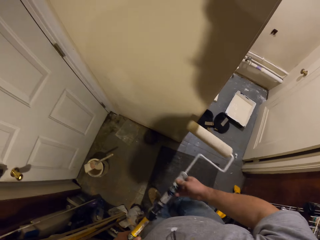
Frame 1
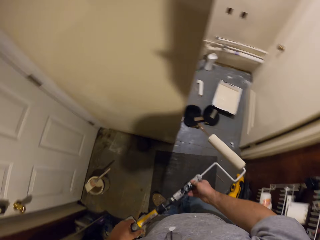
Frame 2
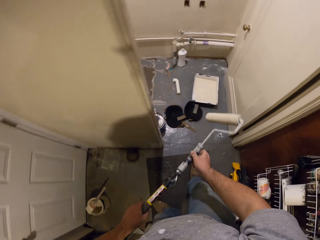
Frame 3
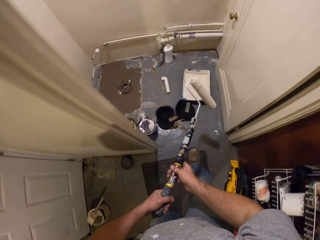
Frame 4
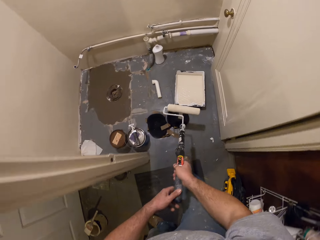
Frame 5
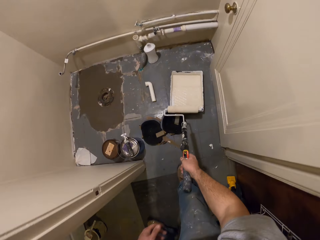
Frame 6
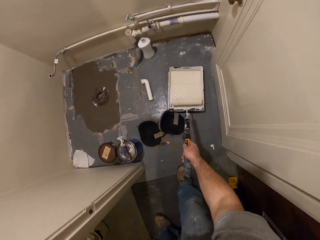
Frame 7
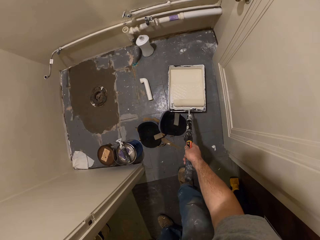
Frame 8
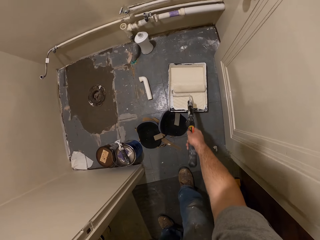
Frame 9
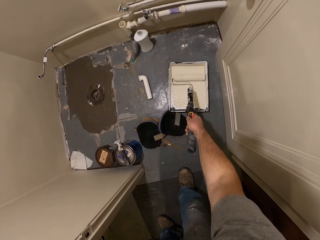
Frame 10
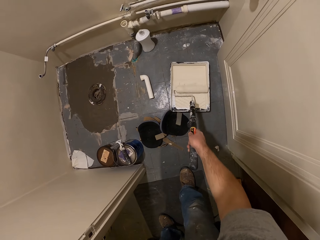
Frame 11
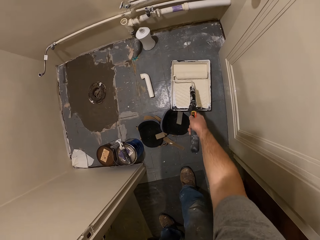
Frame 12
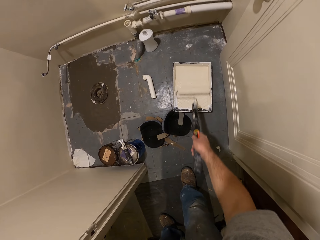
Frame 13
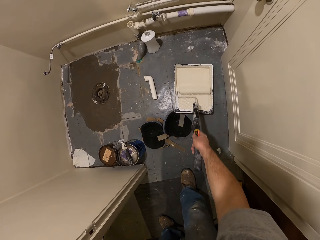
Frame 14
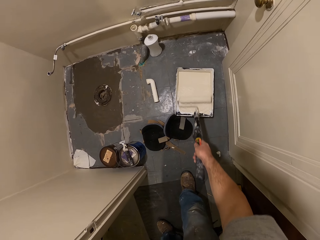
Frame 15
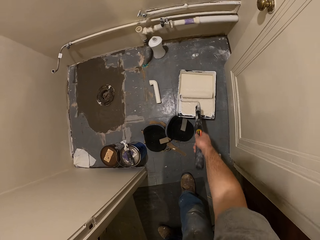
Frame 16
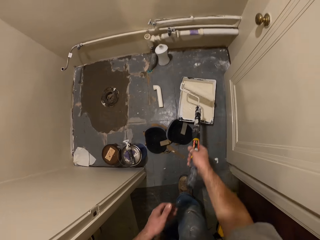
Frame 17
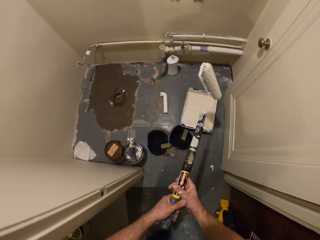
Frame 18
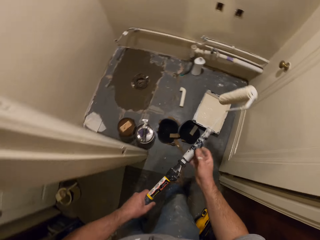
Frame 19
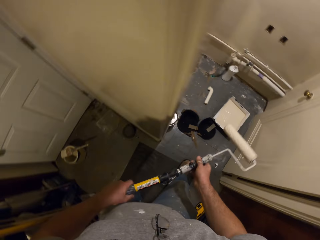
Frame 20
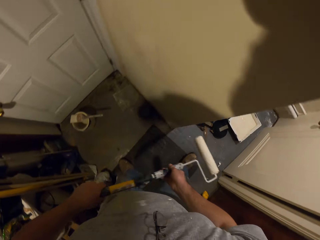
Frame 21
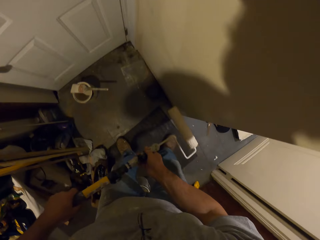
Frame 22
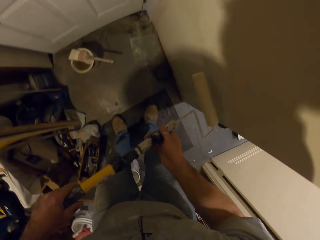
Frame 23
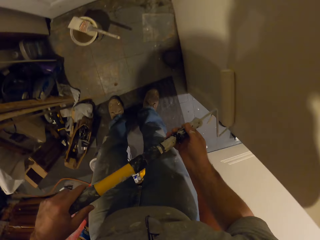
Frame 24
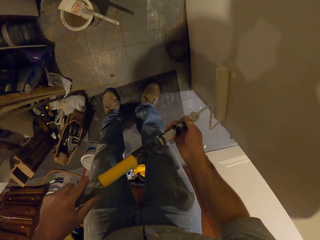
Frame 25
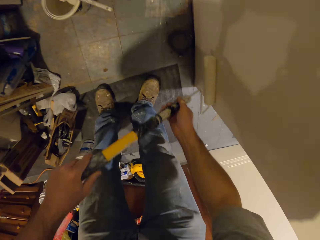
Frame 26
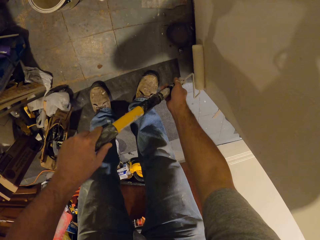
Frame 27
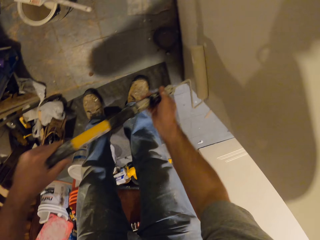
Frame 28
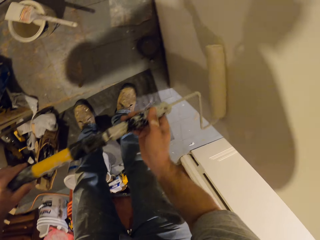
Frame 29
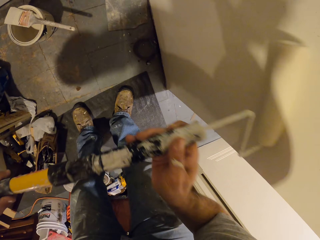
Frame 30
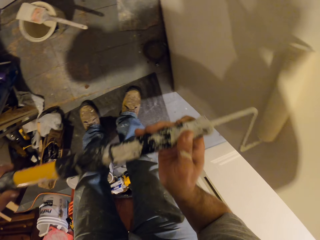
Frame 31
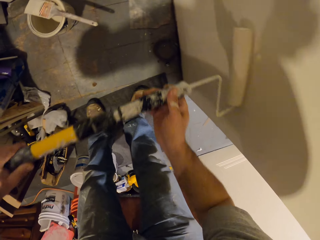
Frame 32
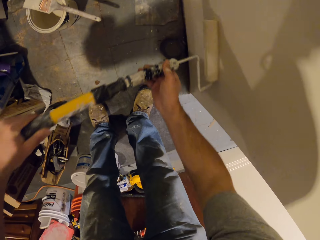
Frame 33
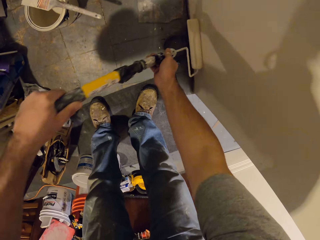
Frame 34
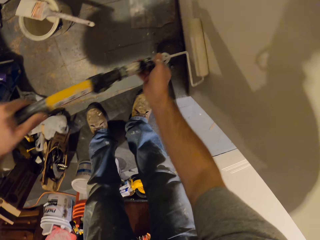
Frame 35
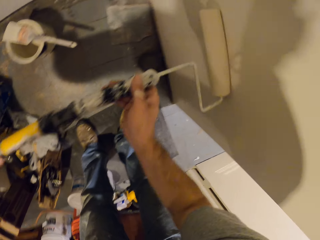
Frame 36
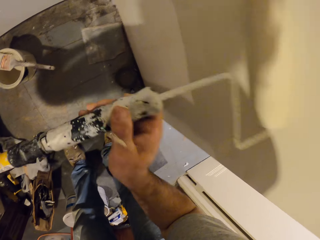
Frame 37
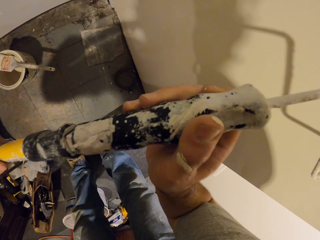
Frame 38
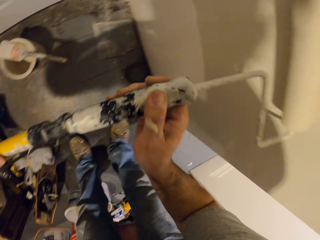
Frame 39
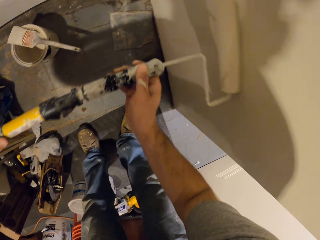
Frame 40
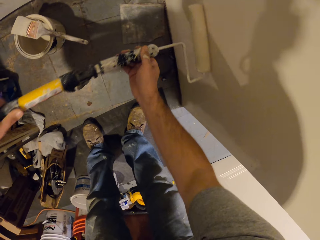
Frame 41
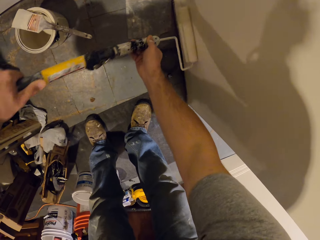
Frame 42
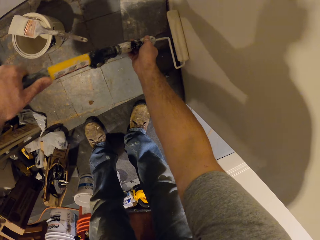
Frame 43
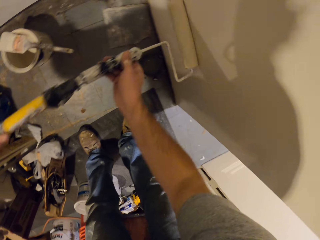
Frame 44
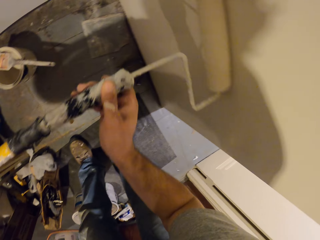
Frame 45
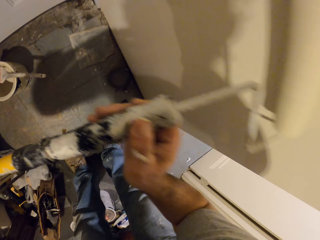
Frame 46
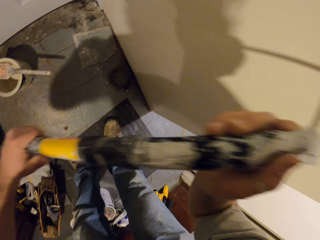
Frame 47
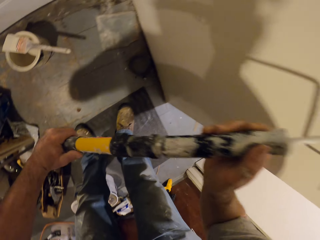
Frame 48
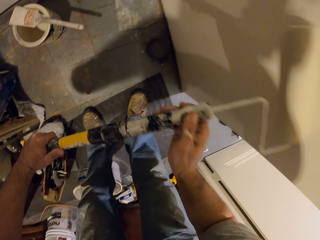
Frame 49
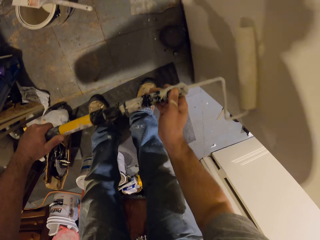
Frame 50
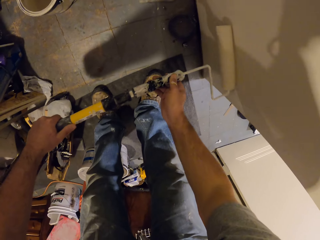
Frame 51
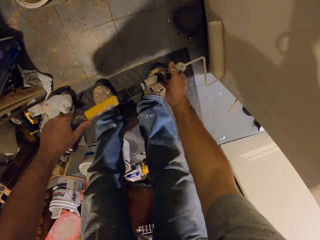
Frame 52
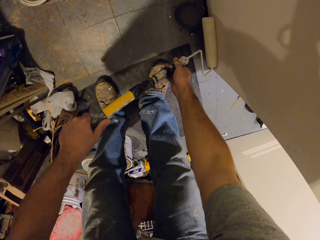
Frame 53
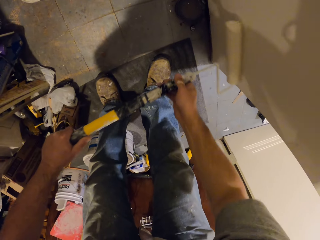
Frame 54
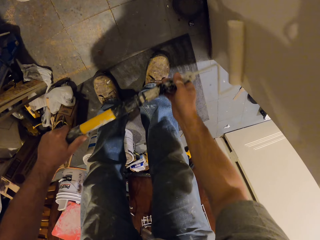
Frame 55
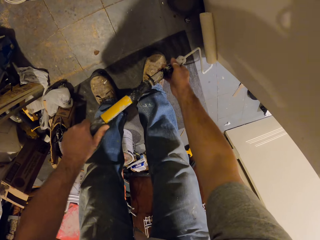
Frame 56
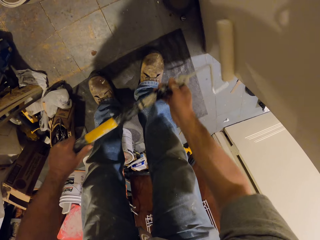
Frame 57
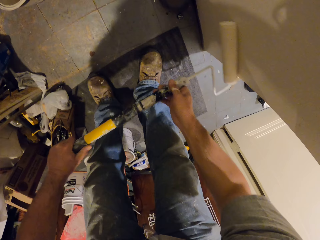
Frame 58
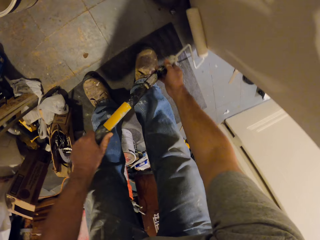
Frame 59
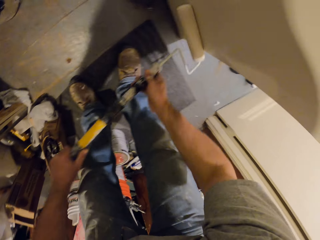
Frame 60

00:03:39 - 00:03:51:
The camera wearer dips the paint roller into the paint can. They roll the roller brush on the paint tray. They lift the roller brush off the paint tray and hold the roller brush with both hands. They paint the wall with the paint roller.

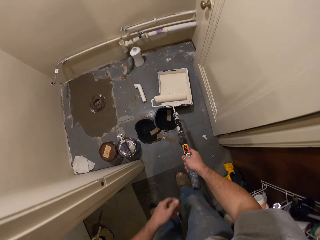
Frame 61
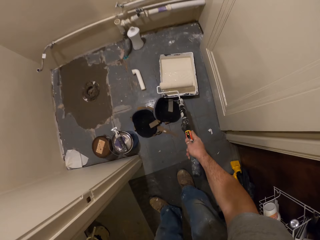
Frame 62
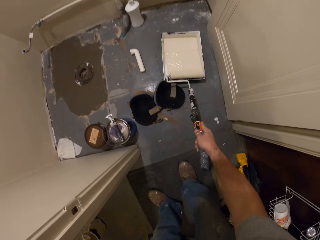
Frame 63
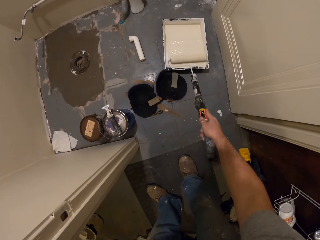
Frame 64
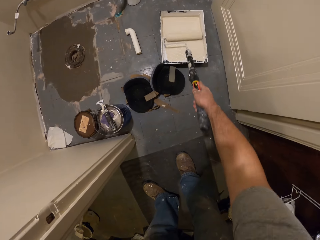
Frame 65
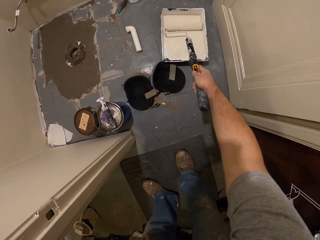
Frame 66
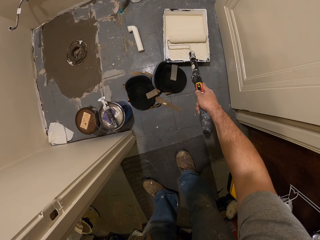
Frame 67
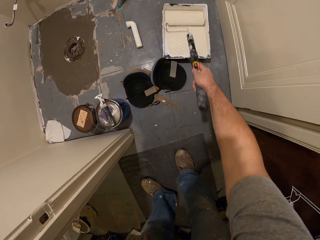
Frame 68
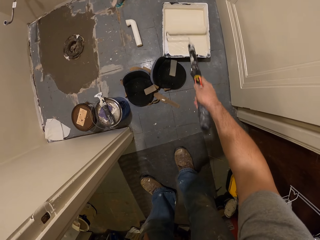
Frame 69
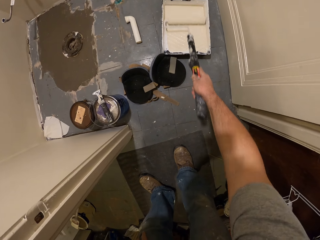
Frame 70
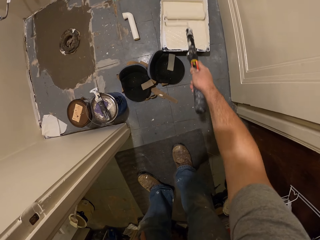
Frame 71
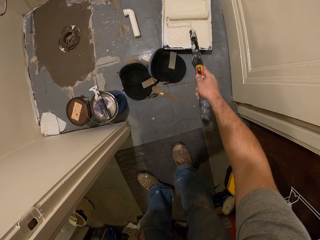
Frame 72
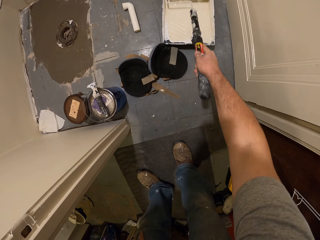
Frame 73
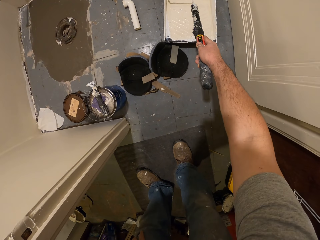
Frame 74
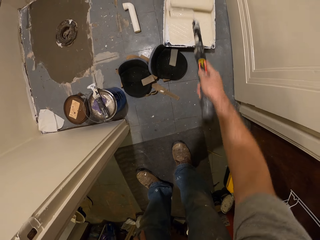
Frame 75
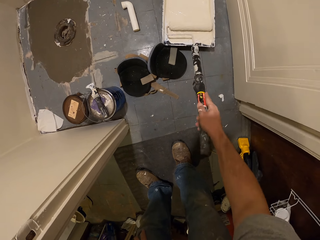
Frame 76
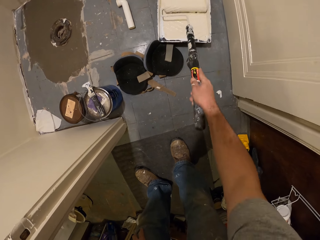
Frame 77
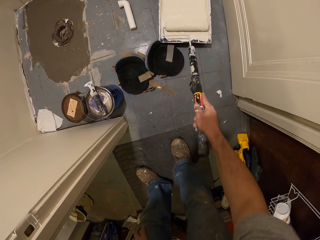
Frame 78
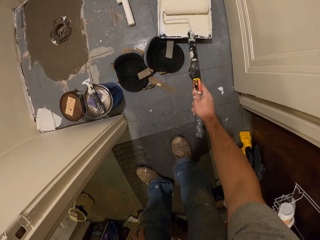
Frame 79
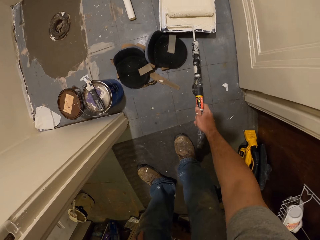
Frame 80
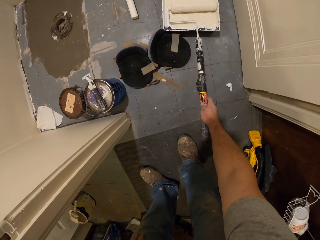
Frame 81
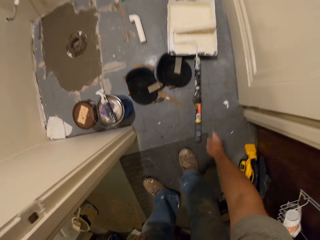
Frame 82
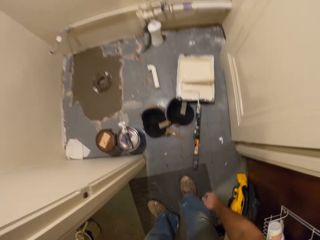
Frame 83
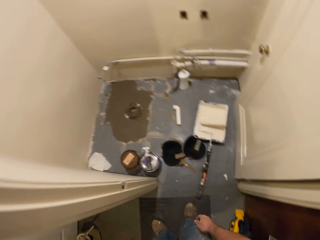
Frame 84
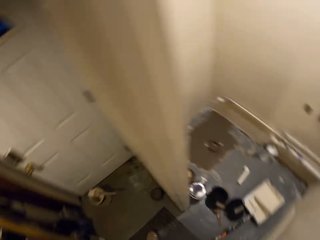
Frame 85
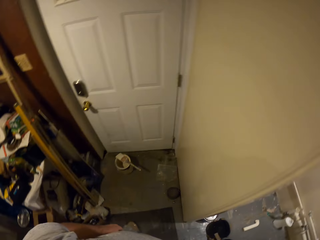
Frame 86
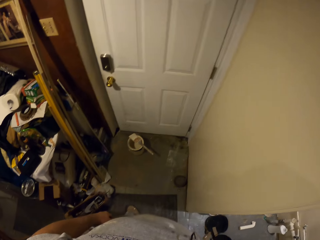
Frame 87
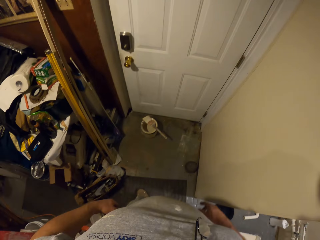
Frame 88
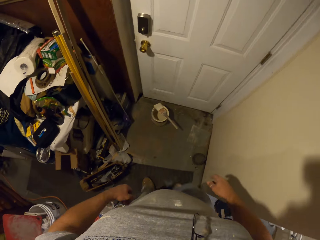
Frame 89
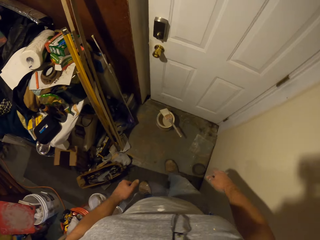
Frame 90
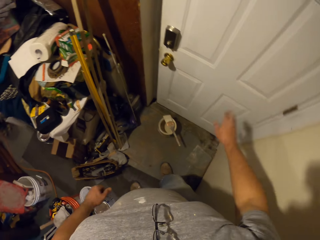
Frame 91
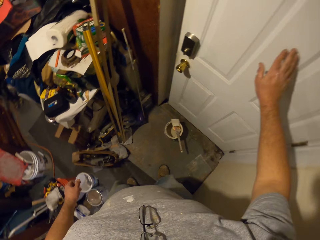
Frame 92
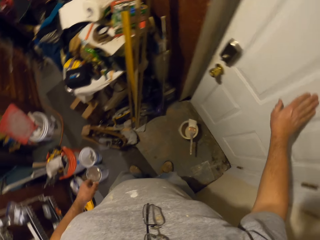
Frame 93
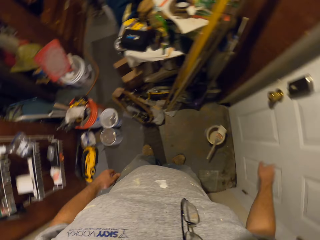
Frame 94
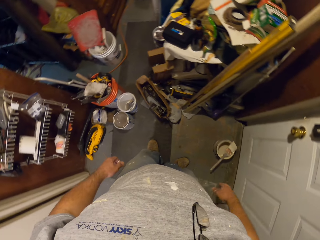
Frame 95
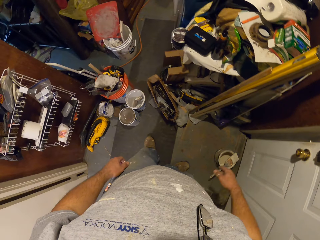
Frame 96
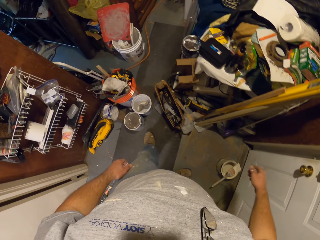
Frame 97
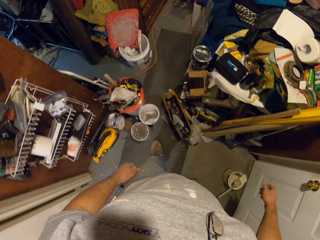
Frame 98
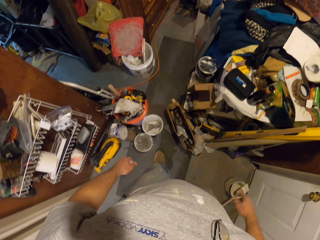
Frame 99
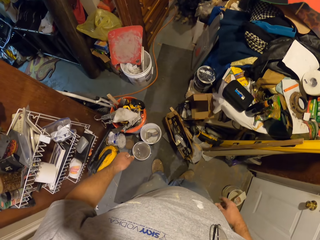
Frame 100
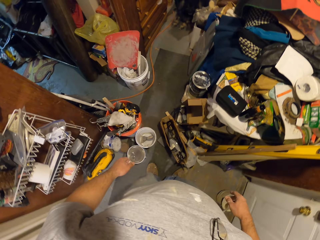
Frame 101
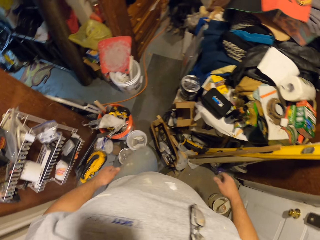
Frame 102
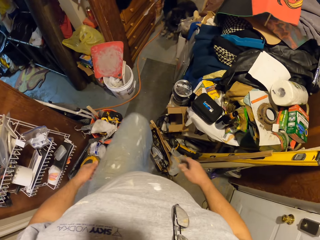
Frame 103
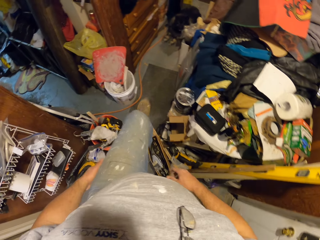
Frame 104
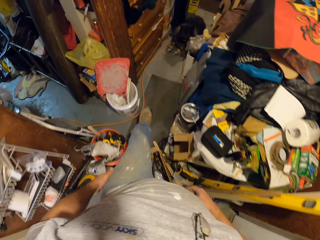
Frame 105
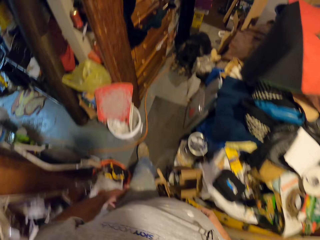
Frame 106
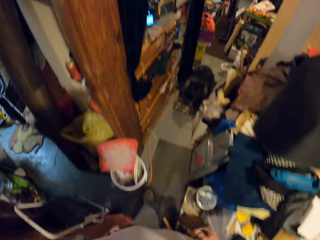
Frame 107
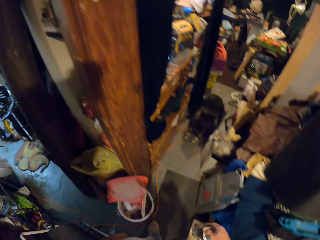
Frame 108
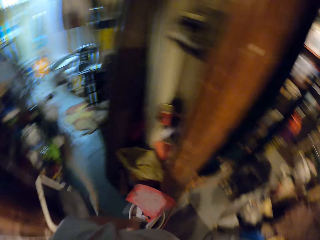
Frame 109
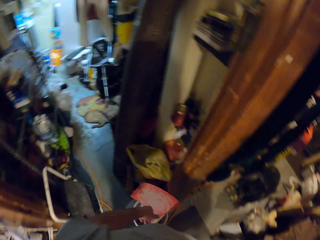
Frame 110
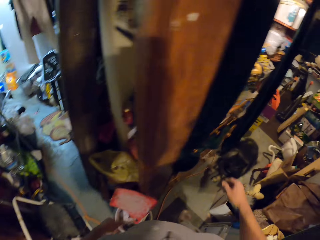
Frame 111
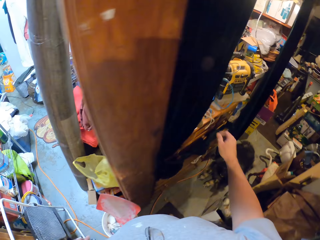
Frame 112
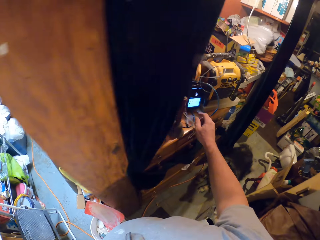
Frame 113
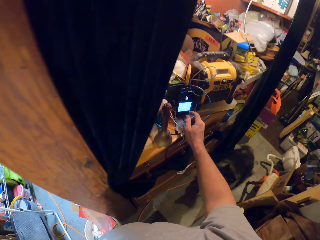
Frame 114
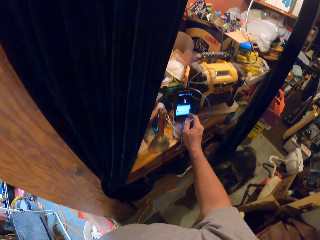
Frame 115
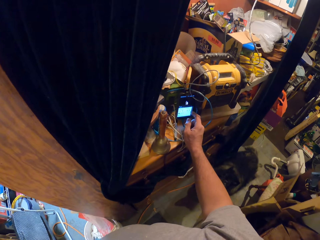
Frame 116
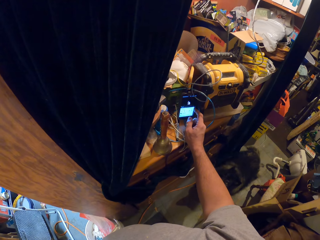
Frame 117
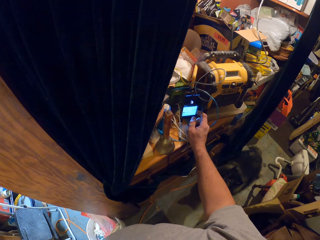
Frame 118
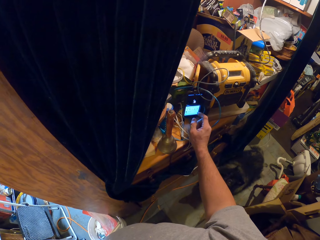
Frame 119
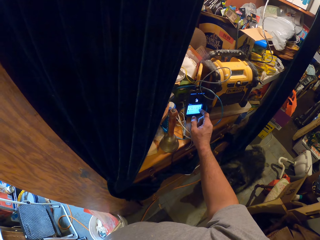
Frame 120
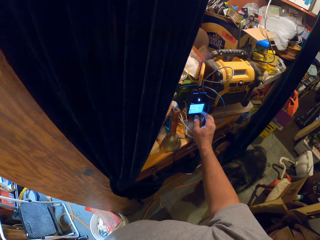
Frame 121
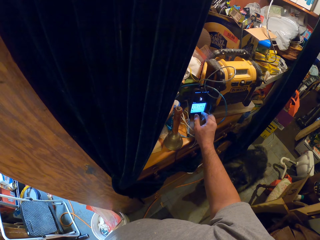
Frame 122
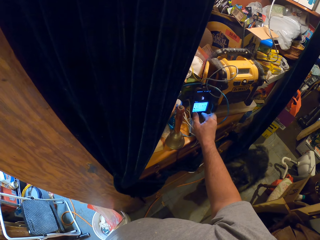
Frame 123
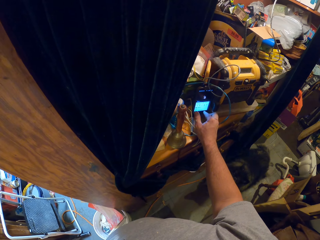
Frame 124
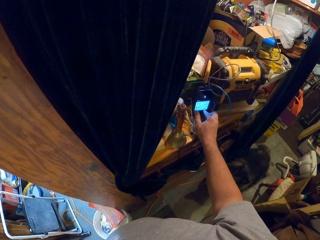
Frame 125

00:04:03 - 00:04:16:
The camera wearer rolls the paint roller into the paint can. He leaves the paint roller in the paint can. He drops the roller brush handle on the floor. He walks around the room. He feels the door with his hands. He holds the door. He walks around the room. He operates his phone. He presses the phone.
